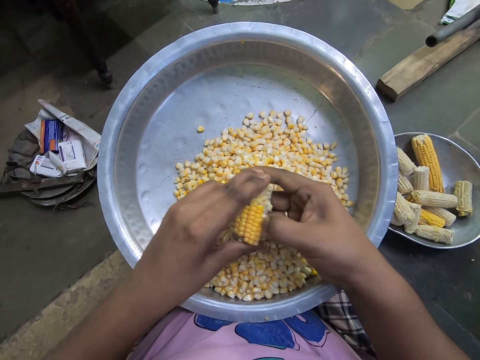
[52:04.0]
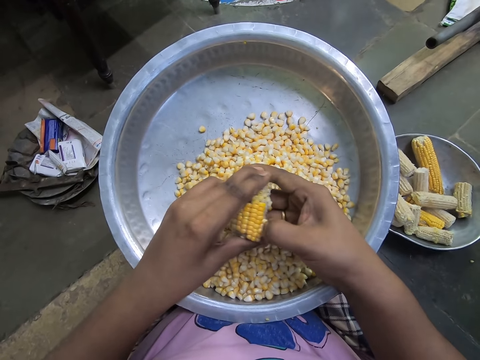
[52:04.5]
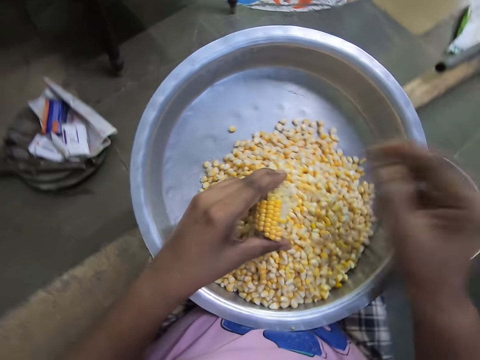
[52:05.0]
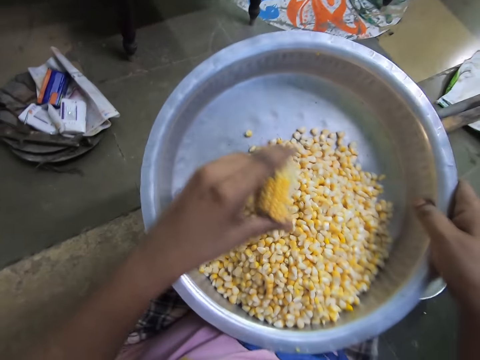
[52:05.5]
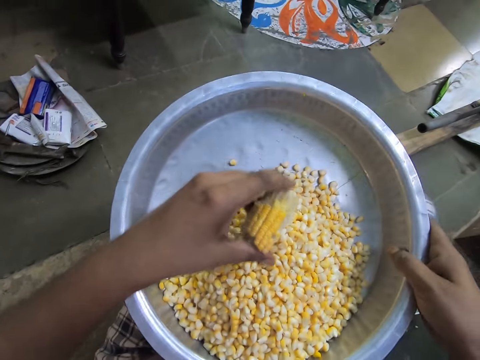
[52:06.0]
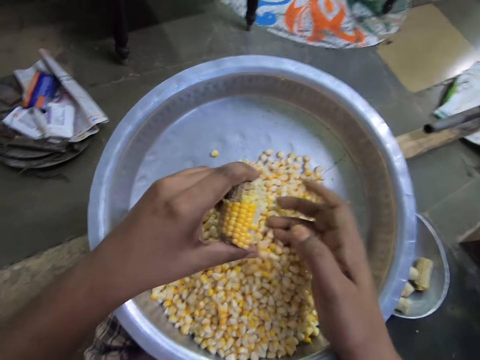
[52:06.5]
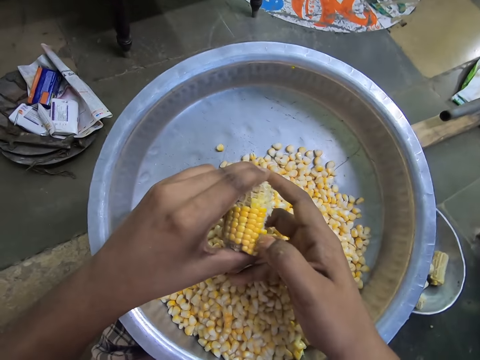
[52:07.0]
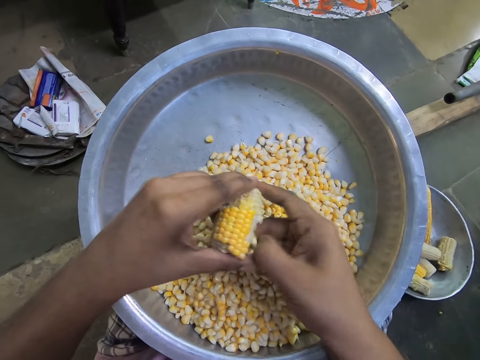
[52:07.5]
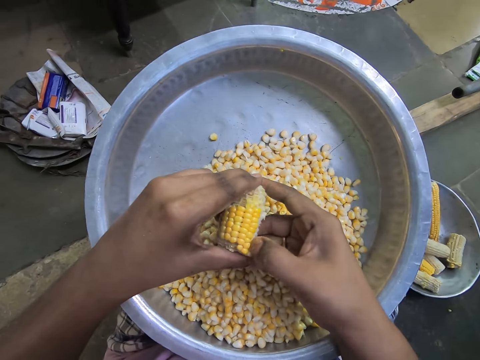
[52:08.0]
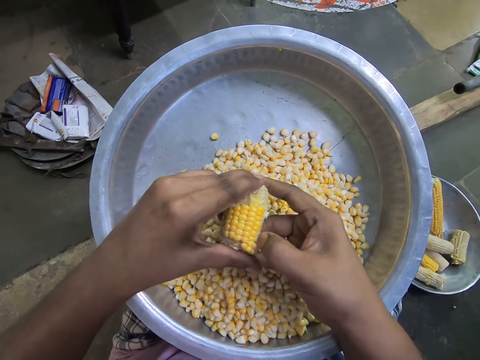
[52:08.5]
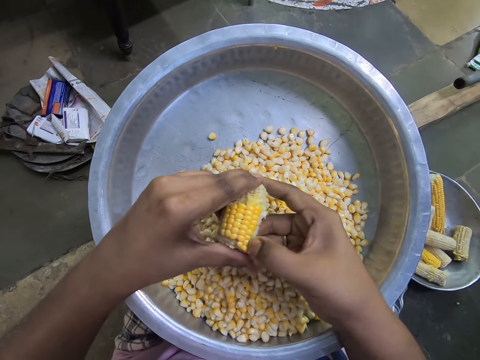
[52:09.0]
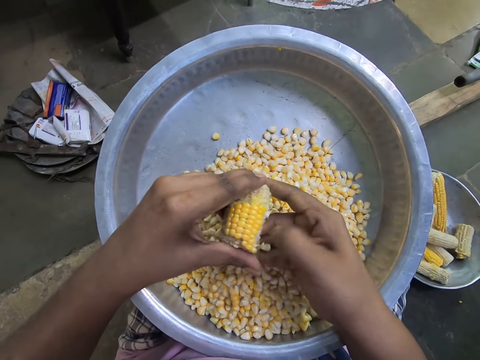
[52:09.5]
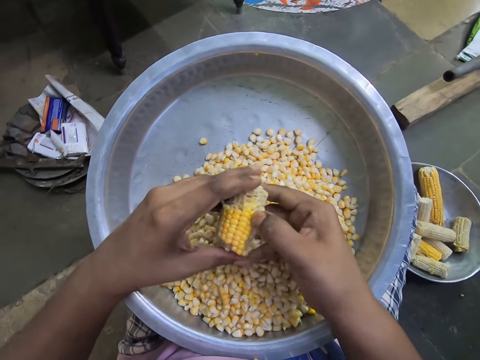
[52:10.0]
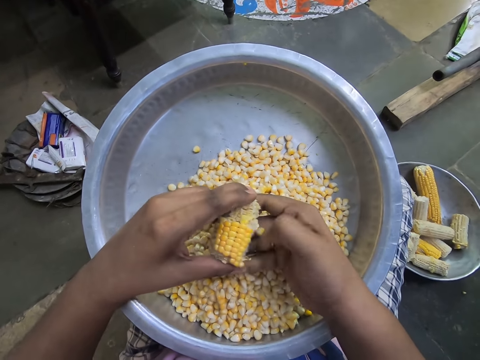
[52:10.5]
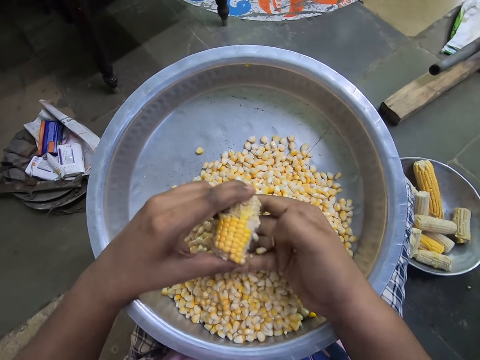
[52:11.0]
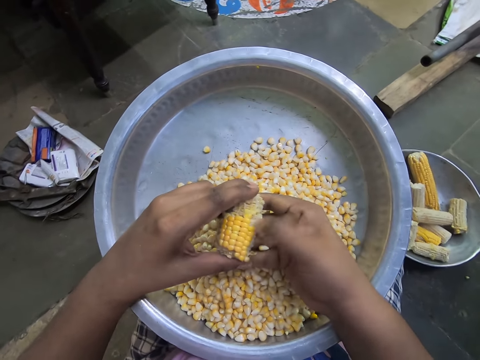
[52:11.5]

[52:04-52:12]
The camera wearer adjusts the stainless tray on her lap with her right hand. She dehulls the corn cob into the stainless tray with her hands.

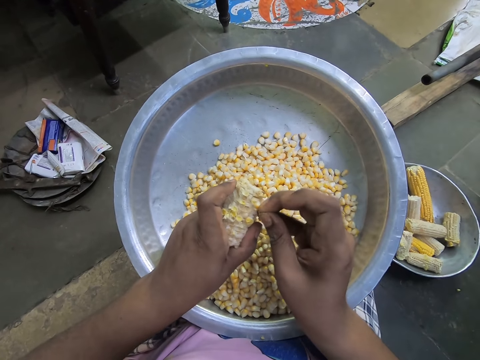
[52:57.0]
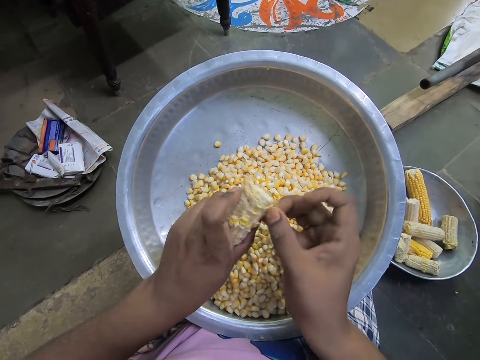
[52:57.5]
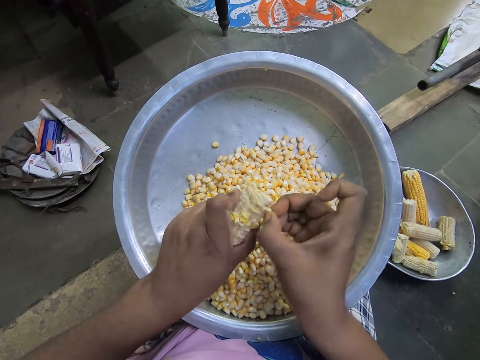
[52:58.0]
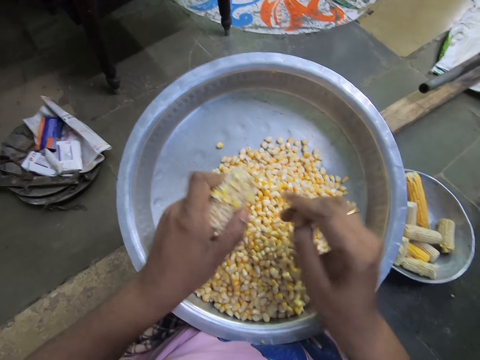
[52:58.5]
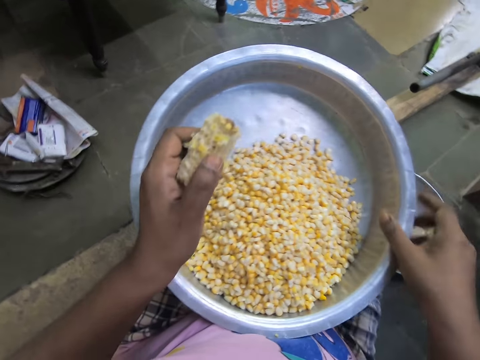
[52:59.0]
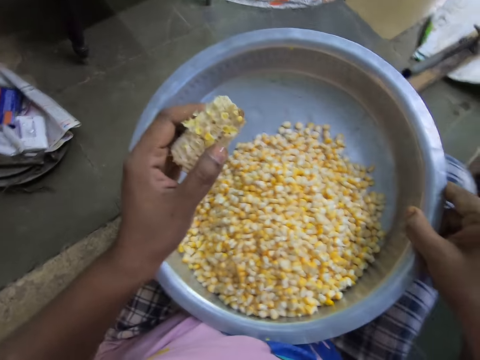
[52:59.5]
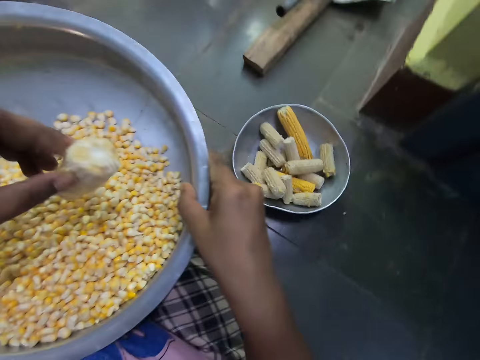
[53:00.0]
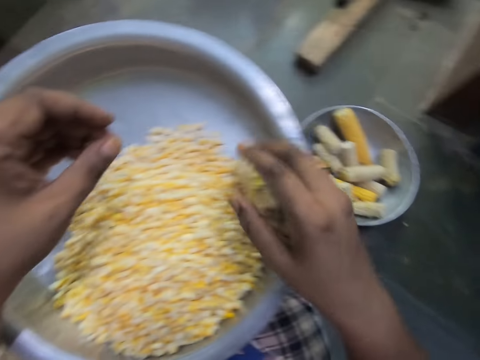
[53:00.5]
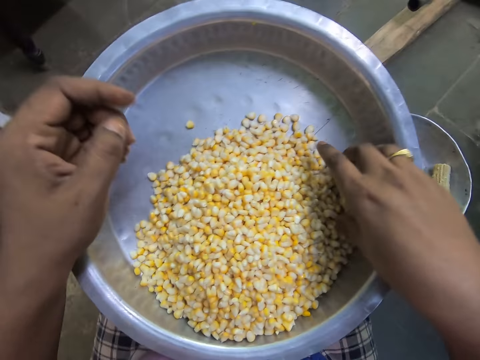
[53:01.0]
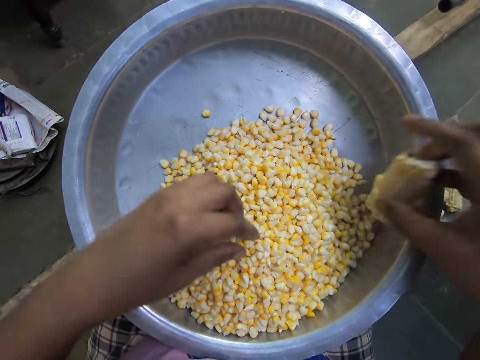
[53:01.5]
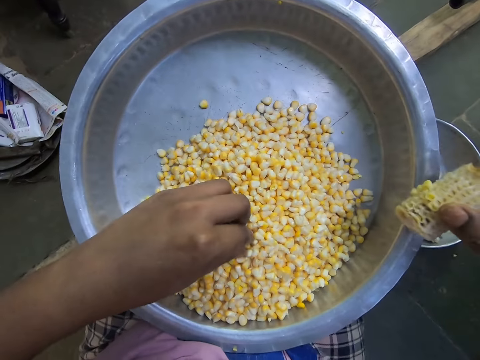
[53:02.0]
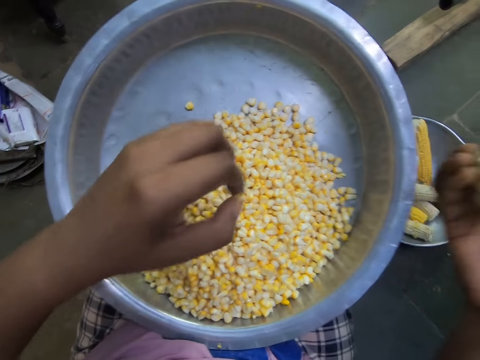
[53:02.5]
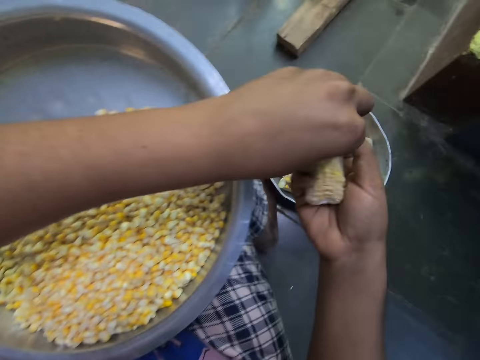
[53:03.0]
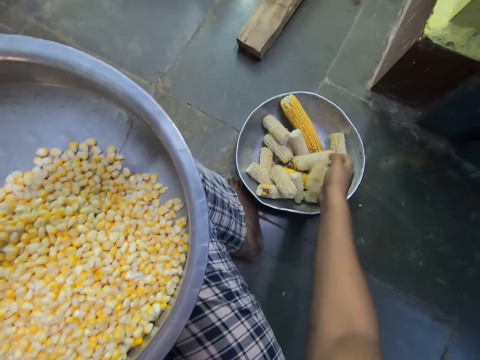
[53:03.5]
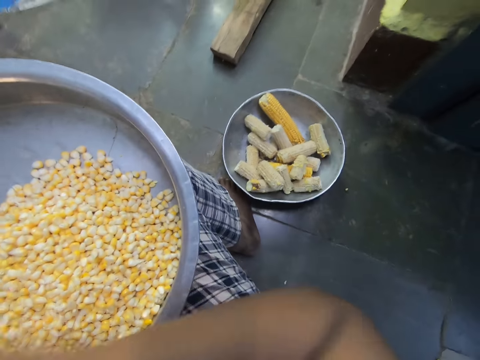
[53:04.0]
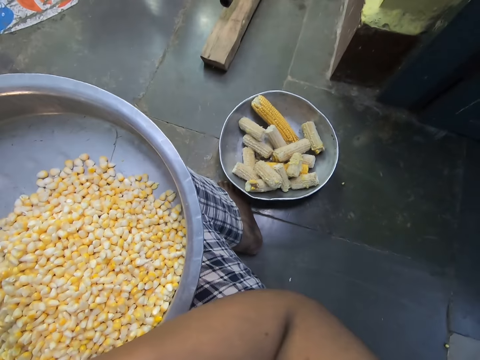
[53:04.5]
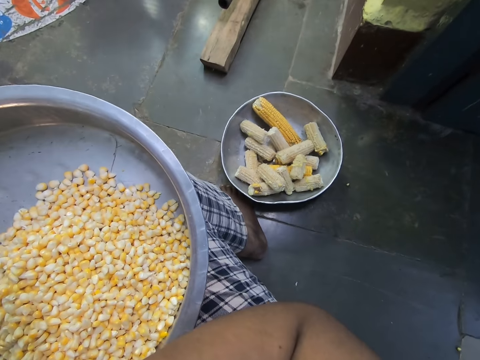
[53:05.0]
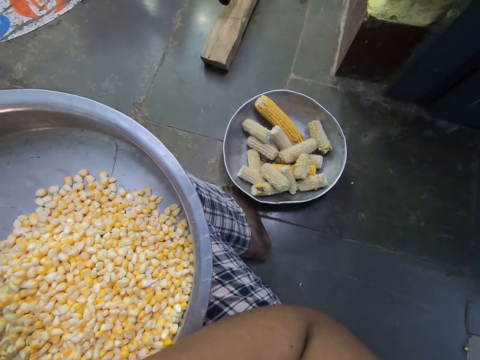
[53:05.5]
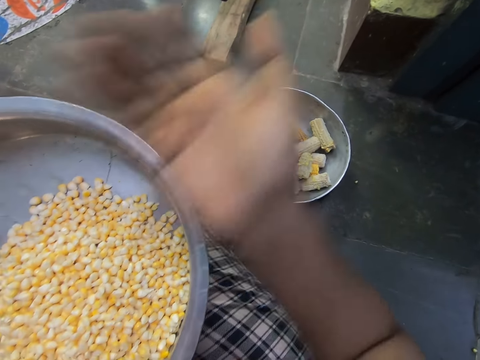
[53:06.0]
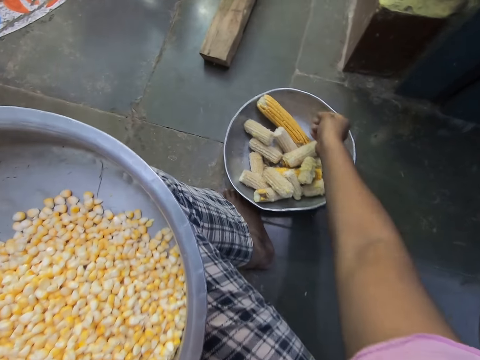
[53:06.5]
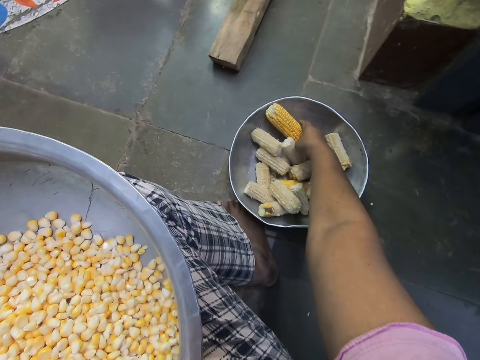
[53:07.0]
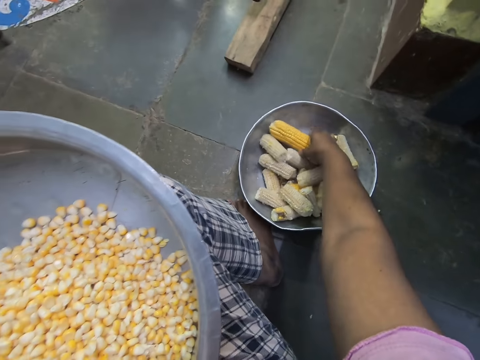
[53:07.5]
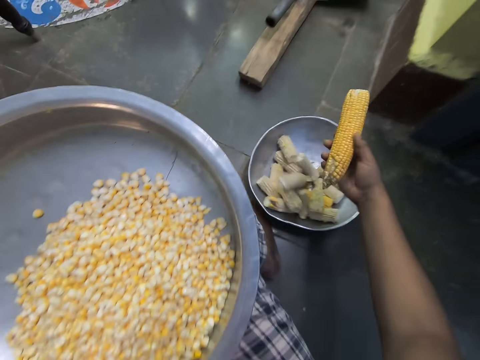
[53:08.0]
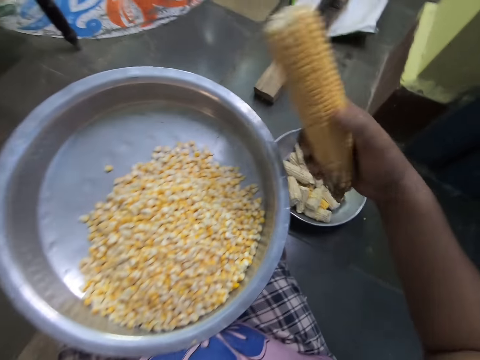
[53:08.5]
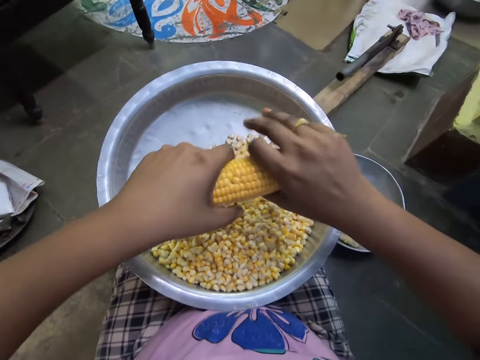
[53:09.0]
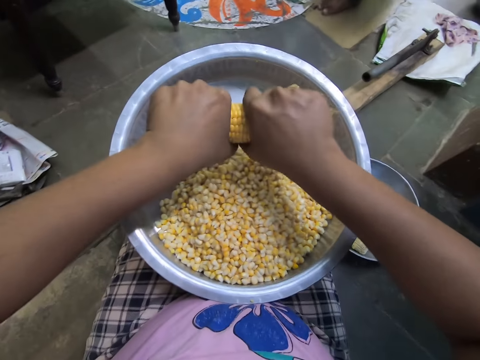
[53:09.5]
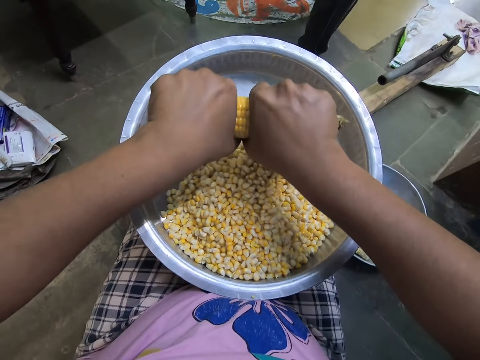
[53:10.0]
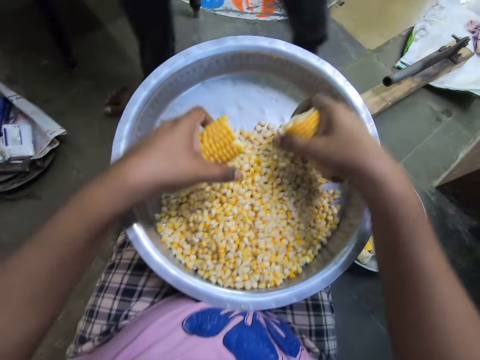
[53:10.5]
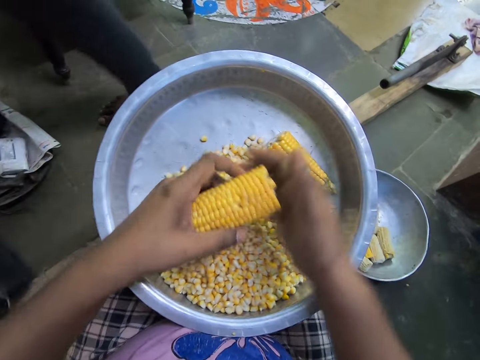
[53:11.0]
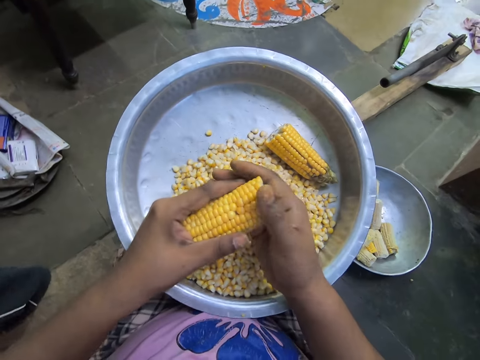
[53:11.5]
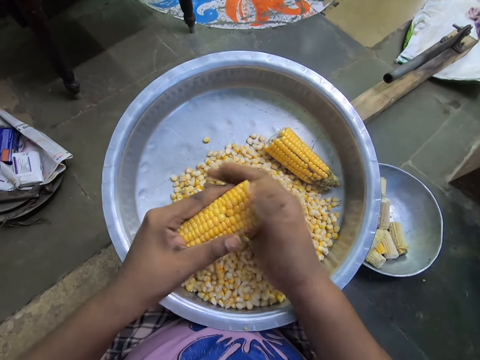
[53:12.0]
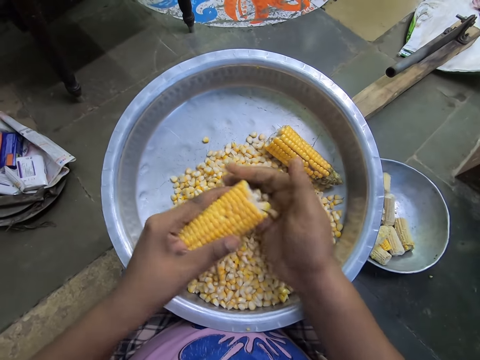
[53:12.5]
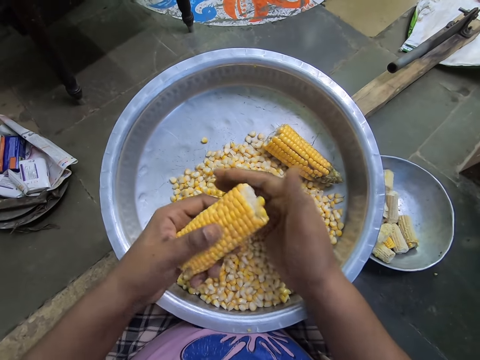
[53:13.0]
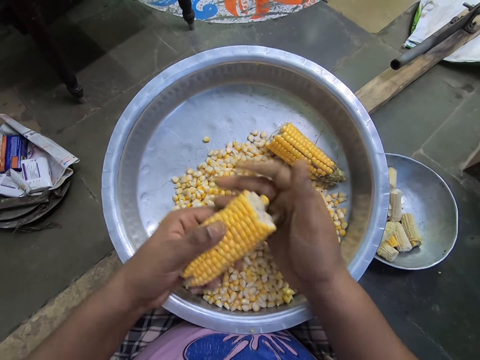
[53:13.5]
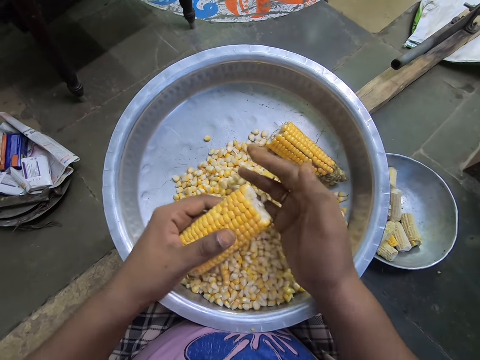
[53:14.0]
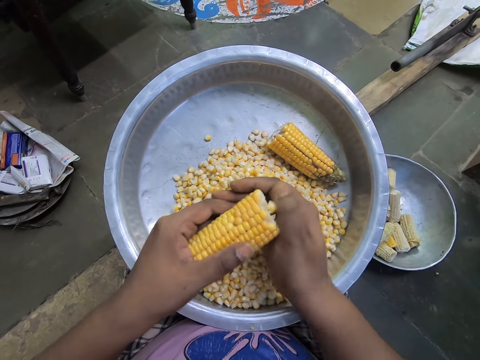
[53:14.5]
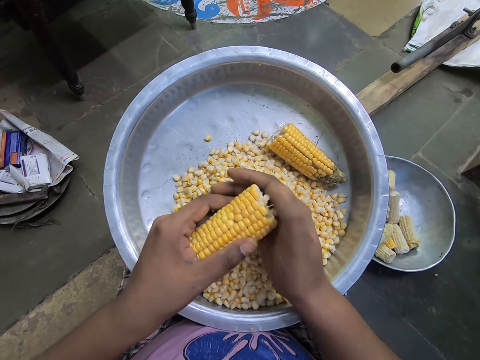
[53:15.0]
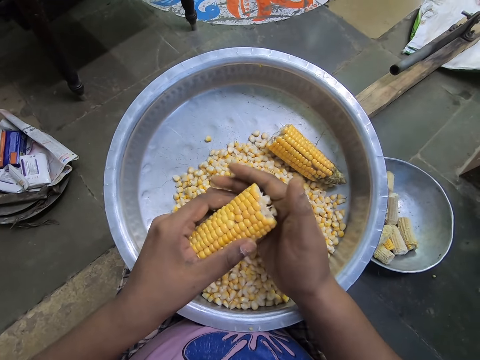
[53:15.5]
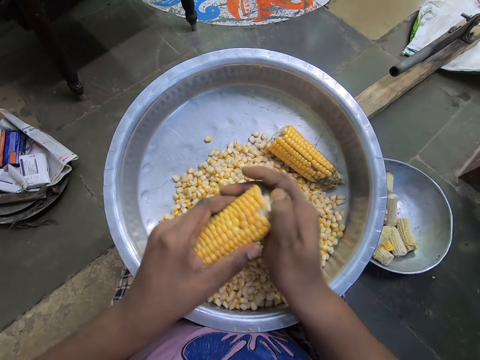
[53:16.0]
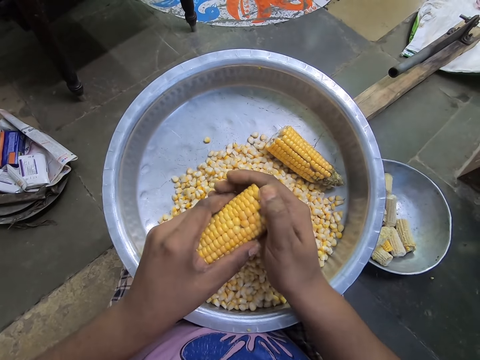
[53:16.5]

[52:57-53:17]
The camera wearer holds the stainless tray on her lap with her right hand. She drops the corn cob on the stainless tray with her left hand. She picks up the corn cob on the stainless tray with her right hand. She picks up a corn seed from the stainless tray with her left hand. She drops the corn seed in her right hand with her left hand. She drops the corn cob into a stainless bowl with her right hand. She touches her shoulder or face with her right hand. She picks up a corn cob from the stainless bowl with her right hand. She breaks the corn cob on the stainless tray with her hands. She drops the corn cob on the stainless tray with her right hand. She dehulls the corn cob into the stainless tray with her hands.
